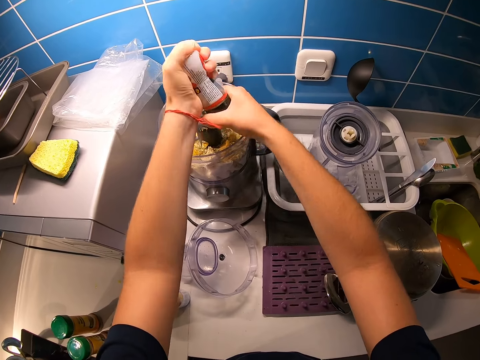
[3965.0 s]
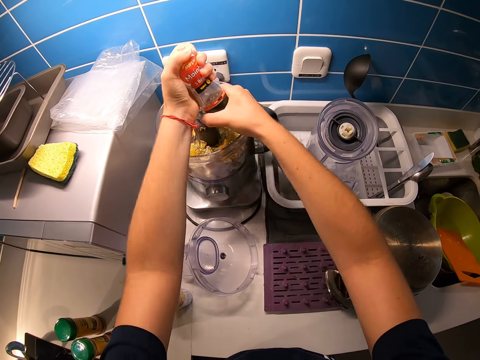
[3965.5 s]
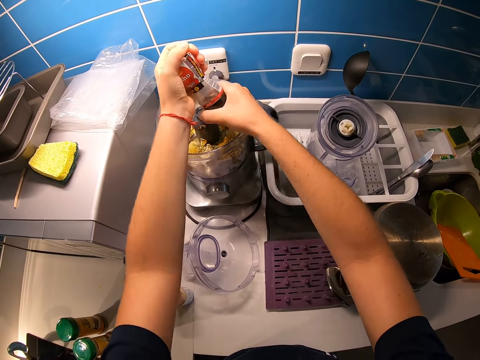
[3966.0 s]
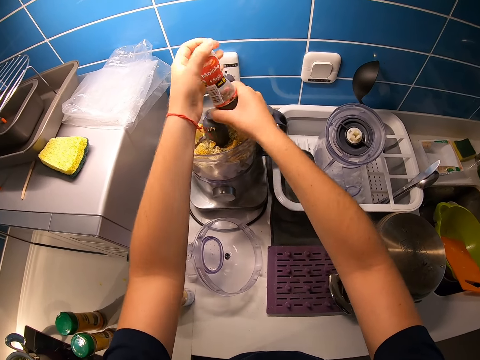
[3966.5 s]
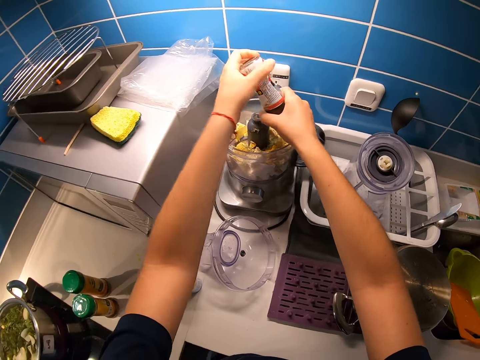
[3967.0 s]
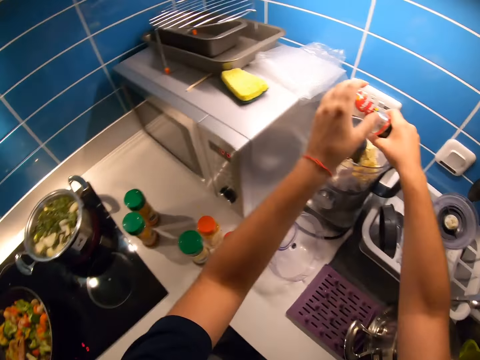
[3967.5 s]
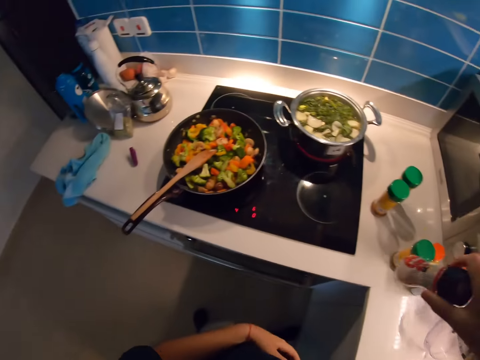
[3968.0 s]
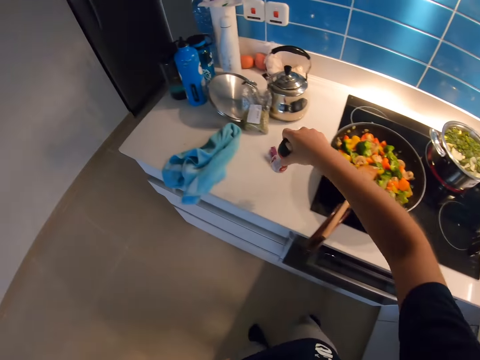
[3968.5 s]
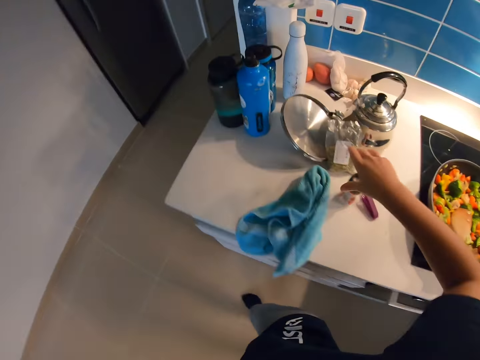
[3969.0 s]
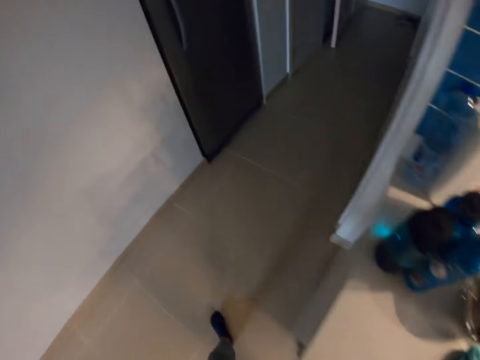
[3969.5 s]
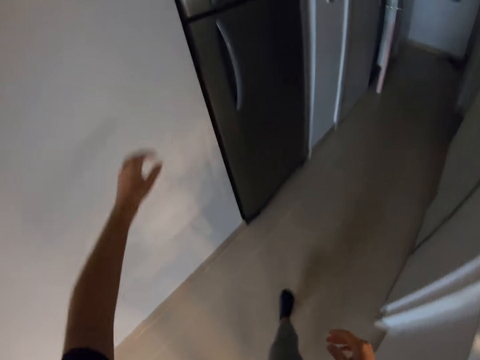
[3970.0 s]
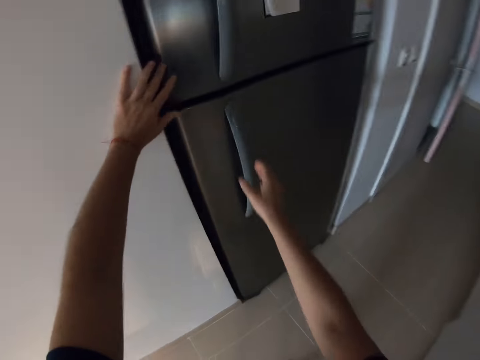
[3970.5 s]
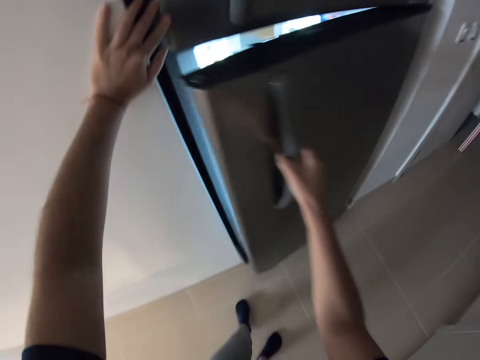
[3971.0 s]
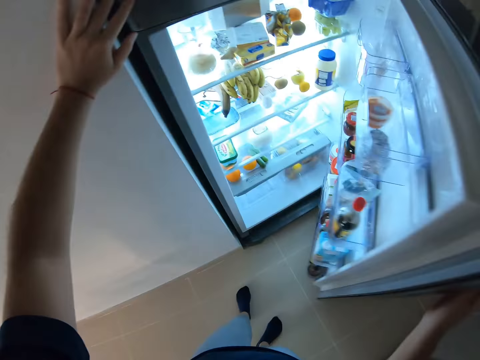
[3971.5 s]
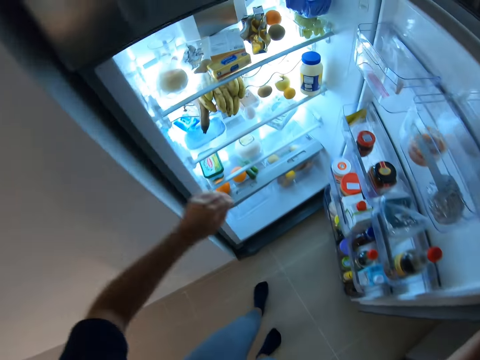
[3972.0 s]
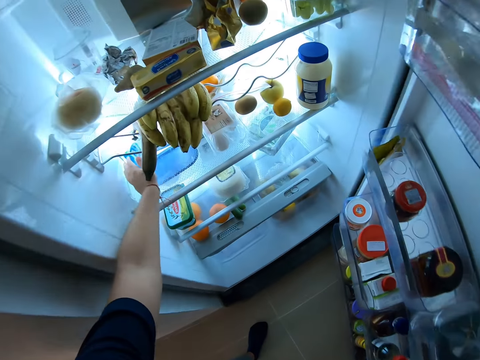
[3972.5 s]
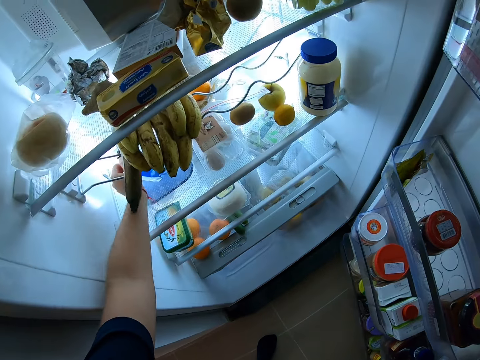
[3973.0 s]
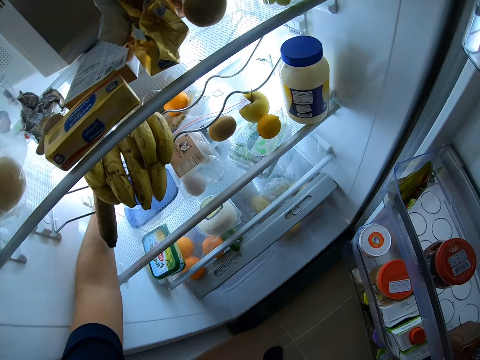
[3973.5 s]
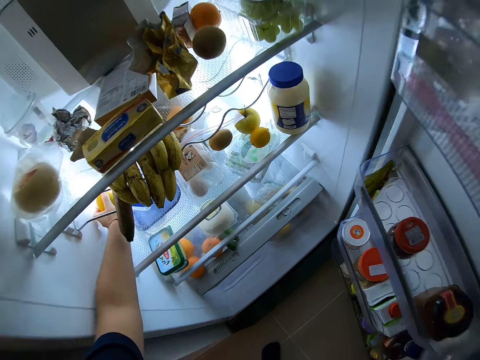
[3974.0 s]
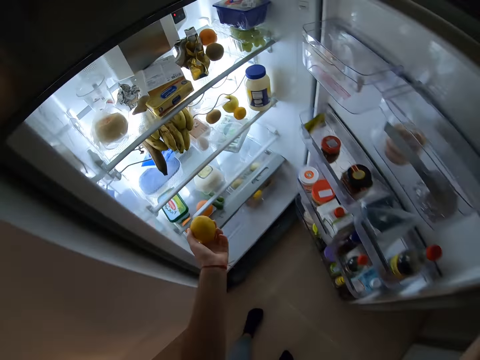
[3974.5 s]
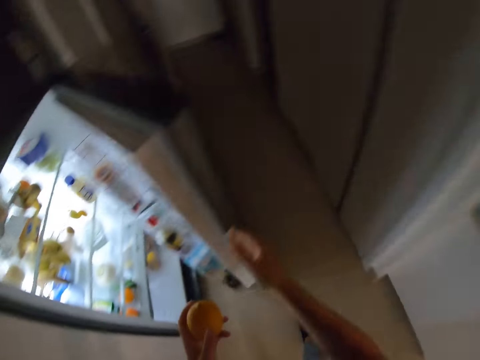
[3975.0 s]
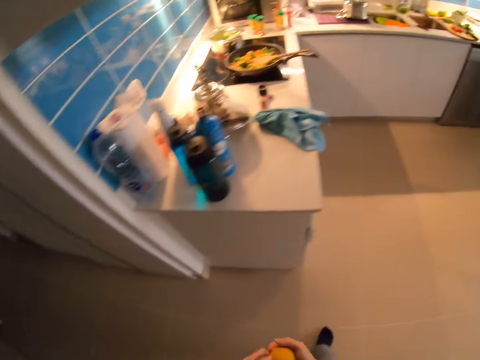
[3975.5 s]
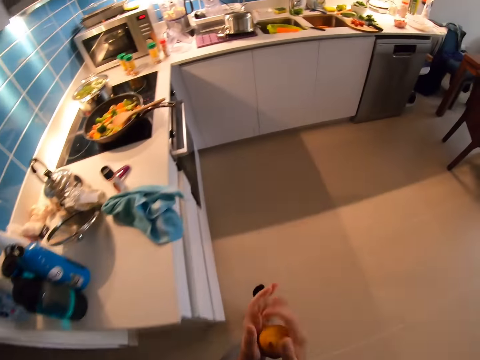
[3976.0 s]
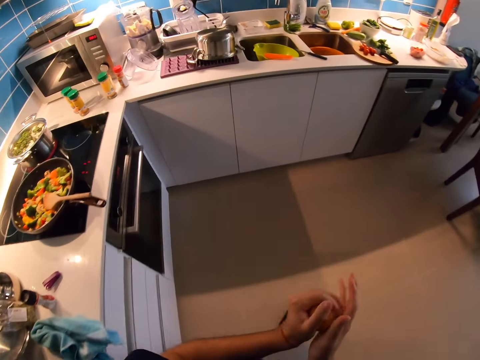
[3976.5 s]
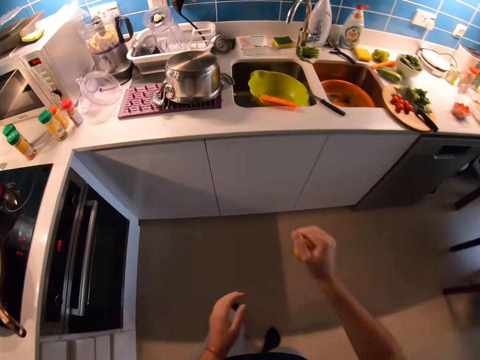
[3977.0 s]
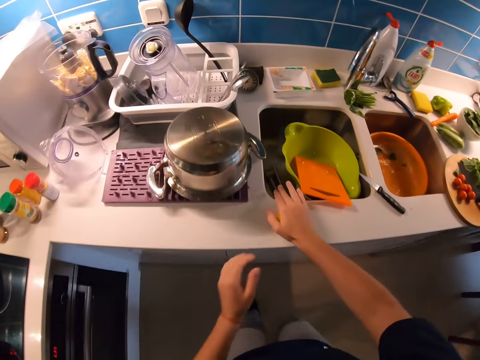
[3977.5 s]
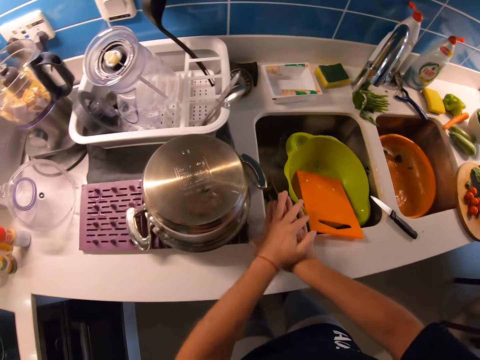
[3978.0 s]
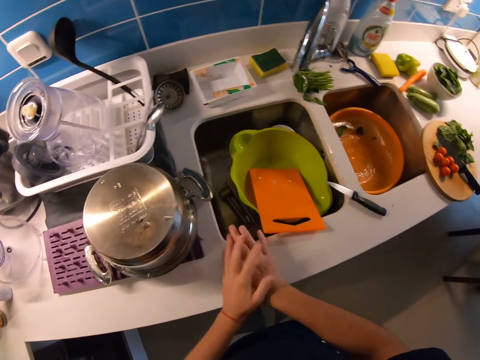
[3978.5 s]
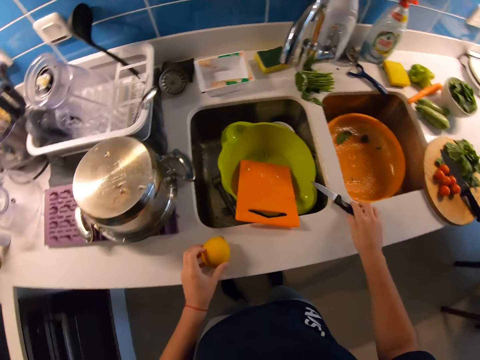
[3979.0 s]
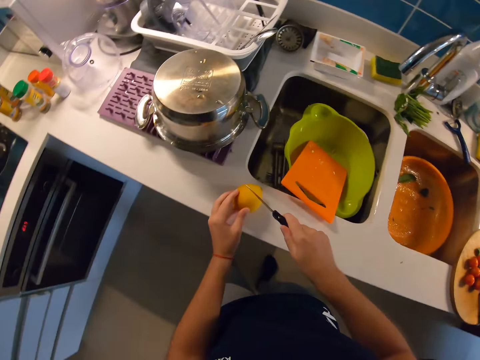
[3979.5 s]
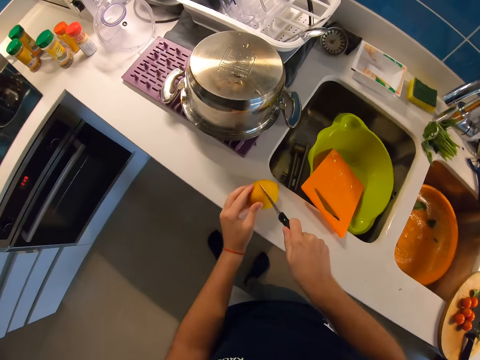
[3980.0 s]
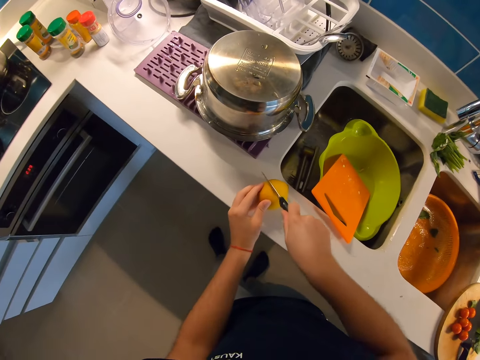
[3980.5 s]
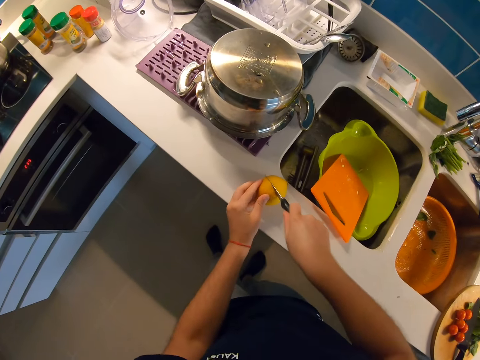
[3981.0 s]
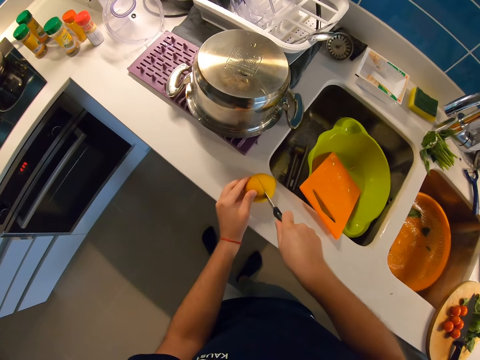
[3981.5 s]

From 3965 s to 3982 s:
The camera wearer walks around the kitchen. She places a container of cinnamon powder on a kitchen basement with her right hand. She takes a few steps towards the fridge. She places her left hand on the fridge. She opens the fridge with her right hand. She grabs a lemon fruit with her left hand. She closes the fridge. She takes a few steps towards the kitchen sink. She passes the lemon fruit to her right hand. She squeezes the lemon. She walks around the kitchen. She rubs the lemon fruit on the kitchen basement with both hands. She squeezes the lemon on the sink table. She grabs a knife with her right hand. She cuts the lemon fruit with the knife in her right hand.

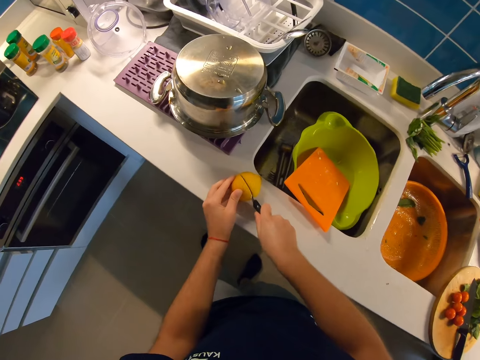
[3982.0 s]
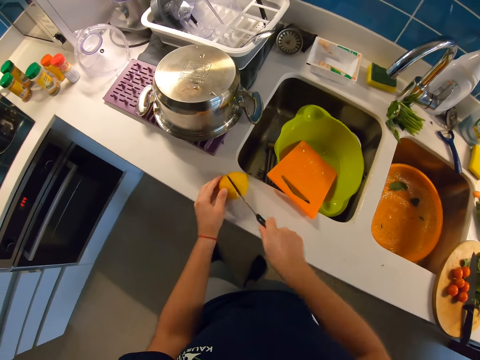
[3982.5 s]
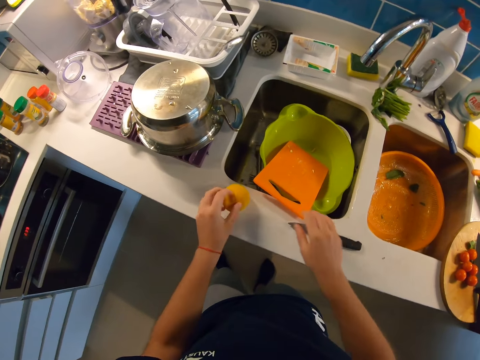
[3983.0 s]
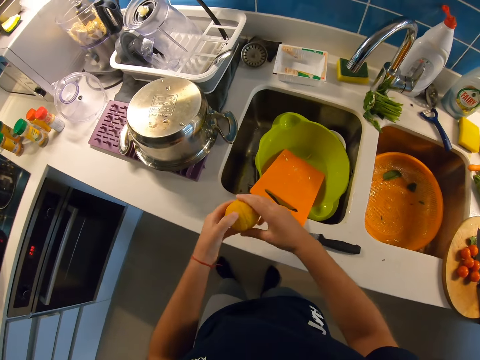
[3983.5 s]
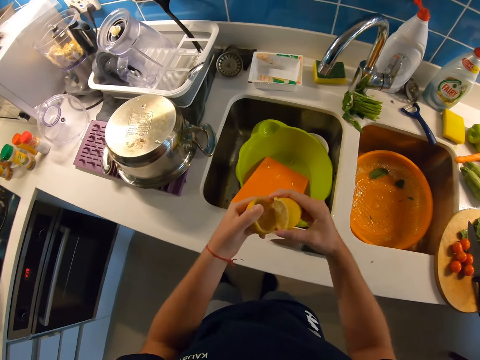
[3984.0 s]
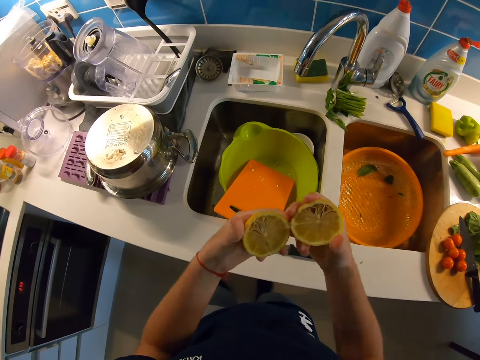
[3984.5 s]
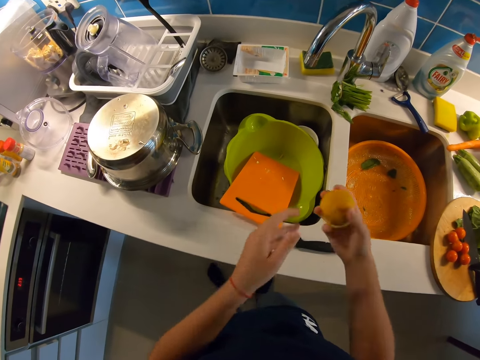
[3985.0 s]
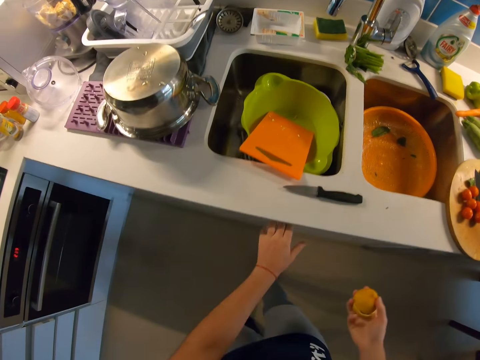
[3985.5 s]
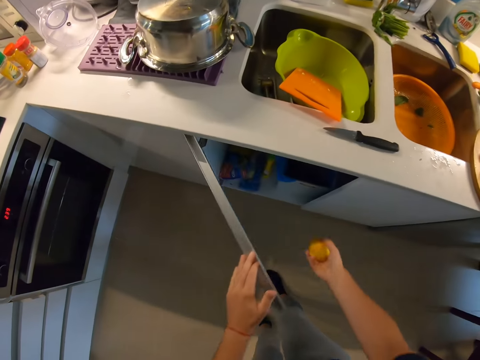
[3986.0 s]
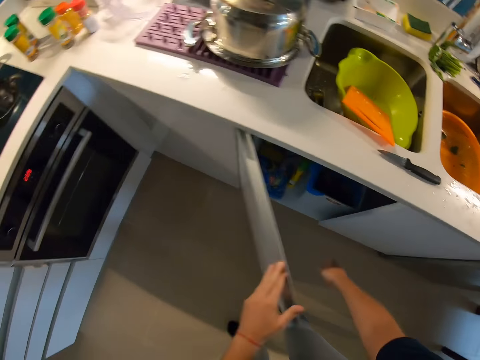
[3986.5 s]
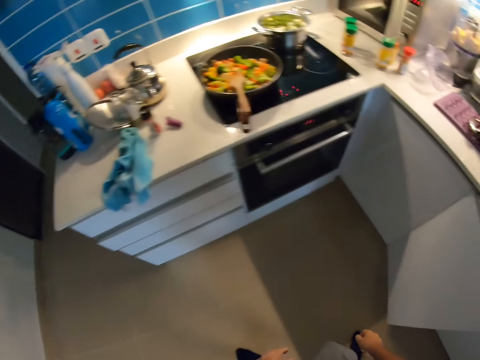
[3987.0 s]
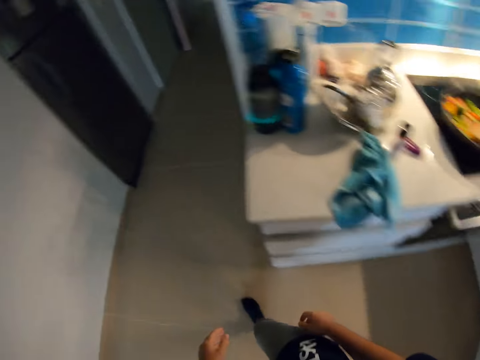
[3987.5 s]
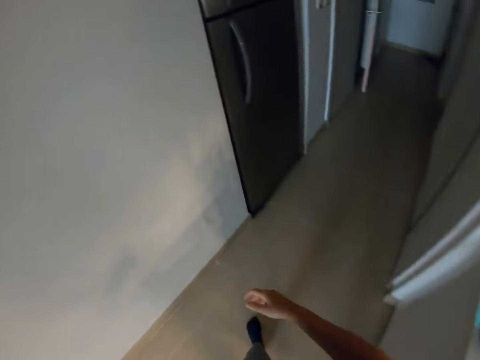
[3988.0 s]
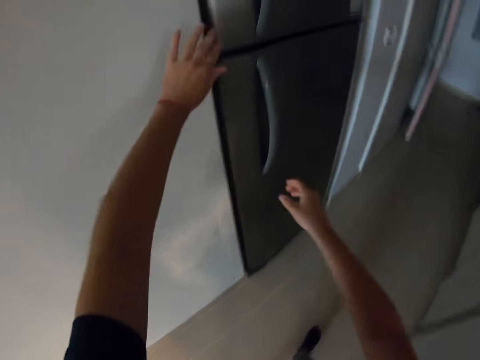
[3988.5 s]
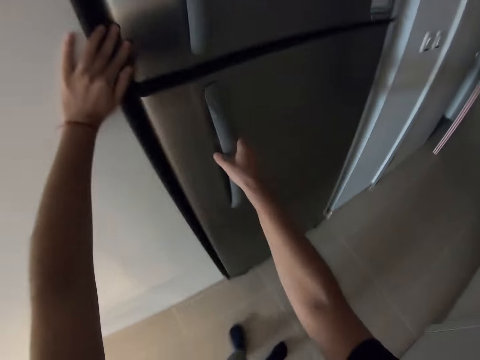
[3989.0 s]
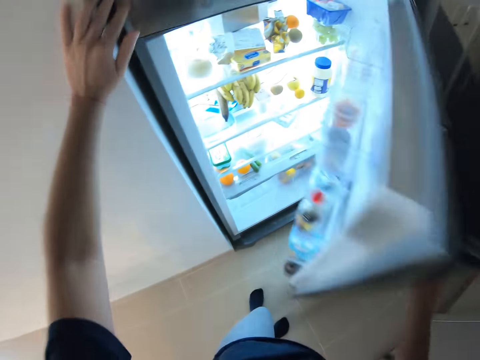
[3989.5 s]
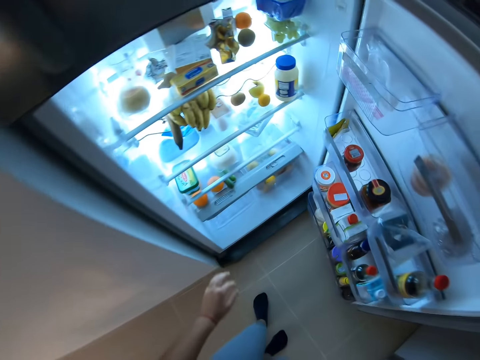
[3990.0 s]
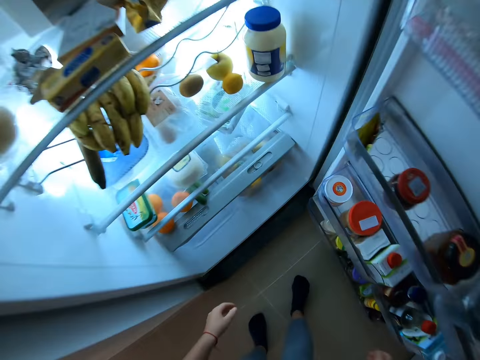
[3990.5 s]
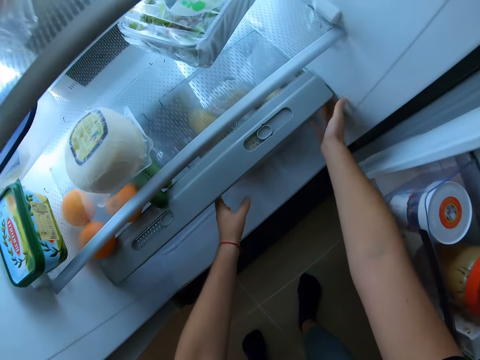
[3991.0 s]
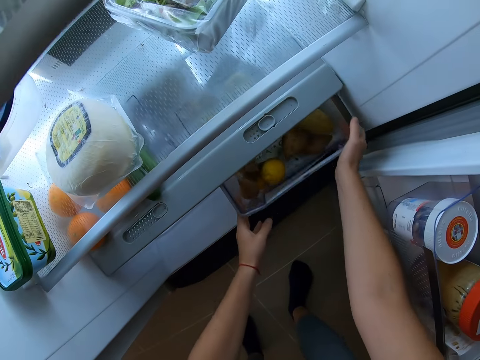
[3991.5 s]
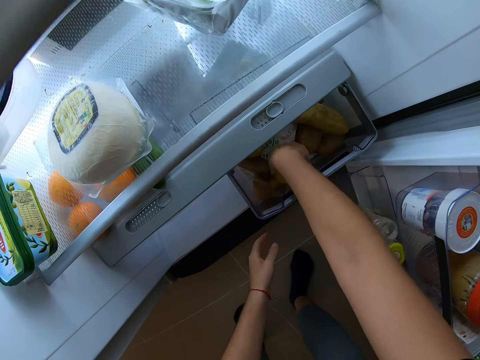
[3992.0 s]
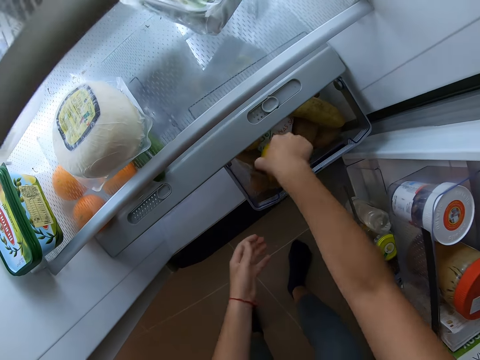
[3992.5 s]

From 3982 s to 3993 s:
The camera wearer places a knife on a kitchen basement with her right hand. She opens the lemon fruit with both hands. She checks the lemon. She opens a kitchen drawer or cabinet with her left hand. She drops the lemon fruit in a trash can with her right hand. She closes the cabinet. She takes a few steps towards the fridge. She places her left hand on the fridge. She opens the fridge with her right hand. She bends down. She draws a basket with both hands. She grabs a lemon fruit in the basket with her right hand.
